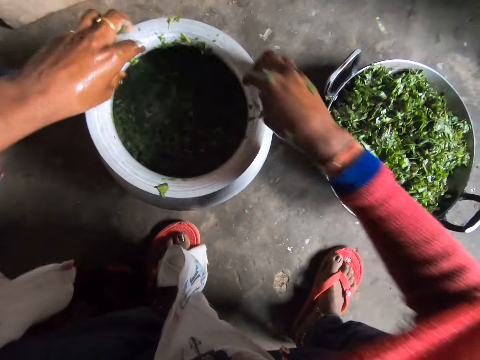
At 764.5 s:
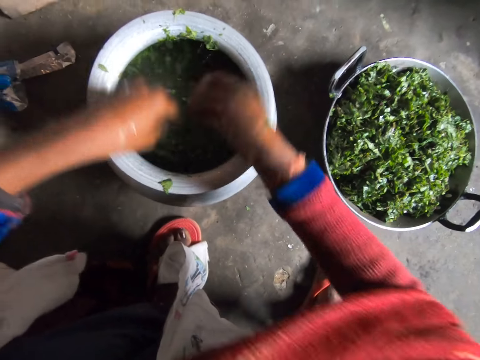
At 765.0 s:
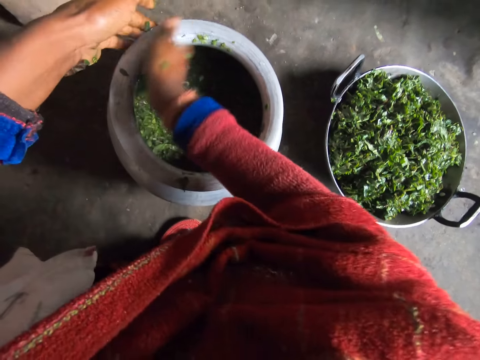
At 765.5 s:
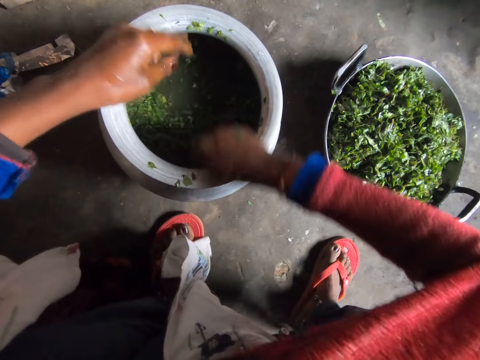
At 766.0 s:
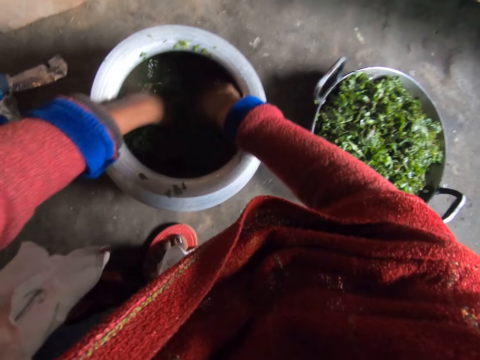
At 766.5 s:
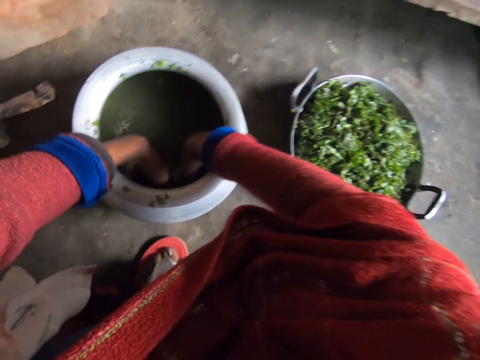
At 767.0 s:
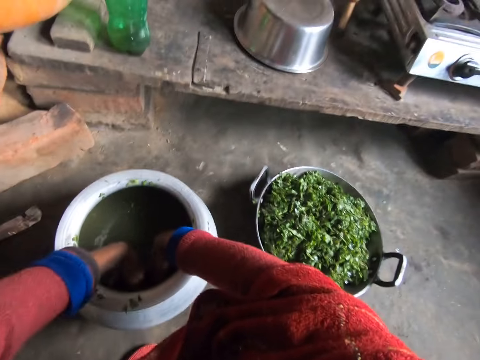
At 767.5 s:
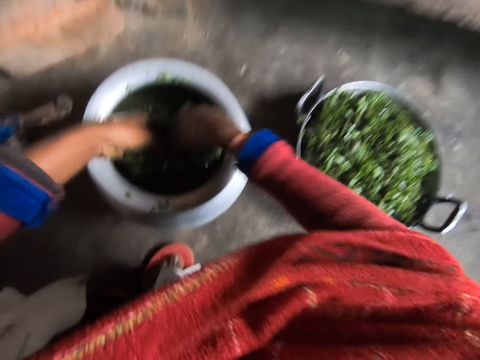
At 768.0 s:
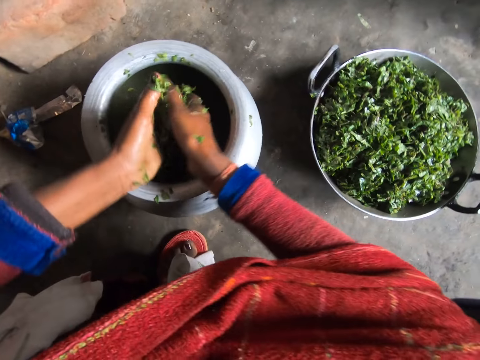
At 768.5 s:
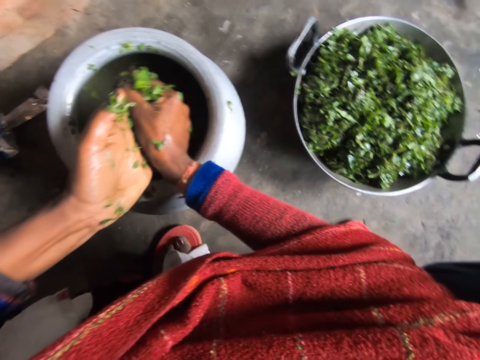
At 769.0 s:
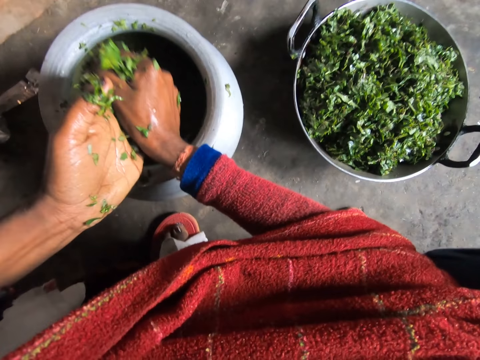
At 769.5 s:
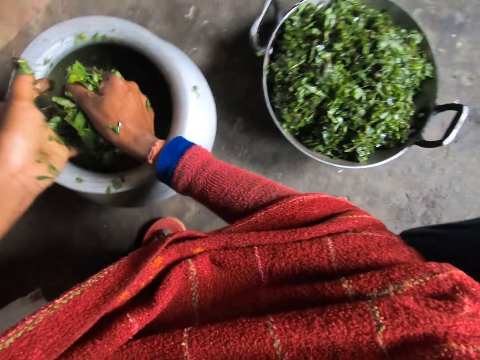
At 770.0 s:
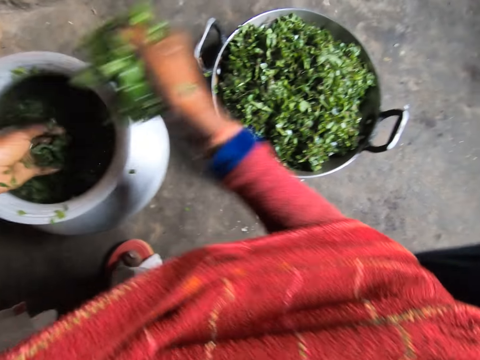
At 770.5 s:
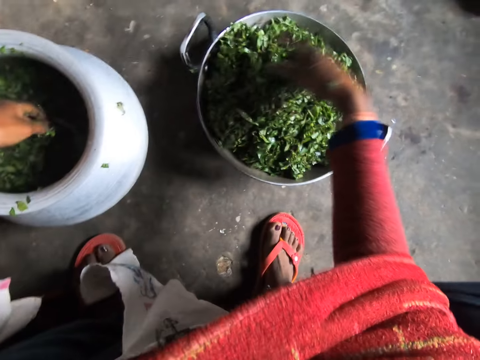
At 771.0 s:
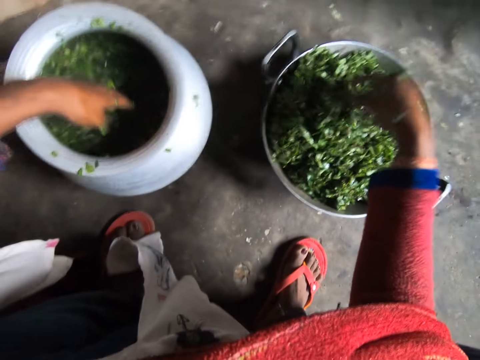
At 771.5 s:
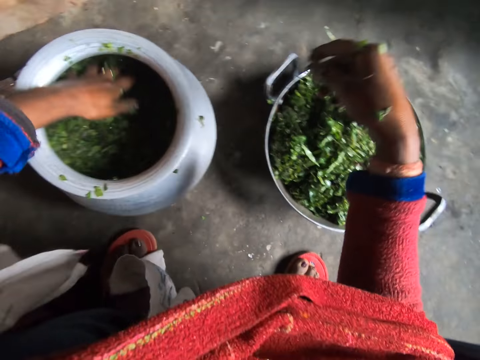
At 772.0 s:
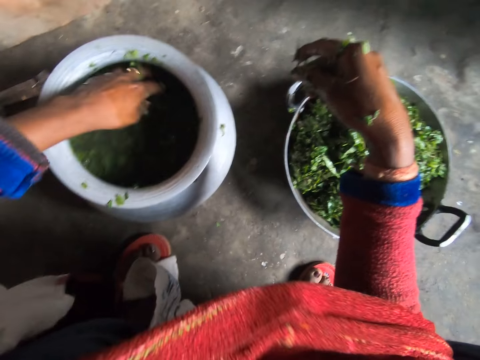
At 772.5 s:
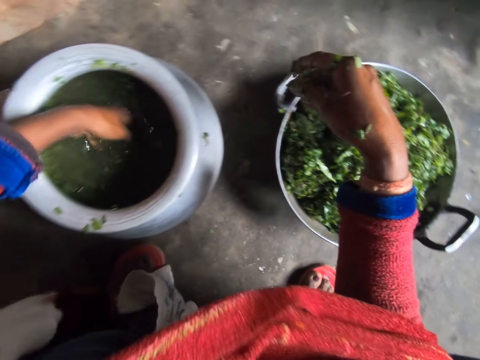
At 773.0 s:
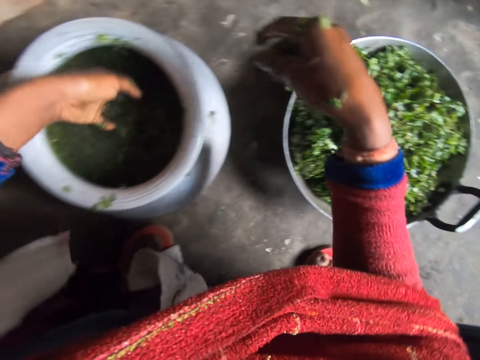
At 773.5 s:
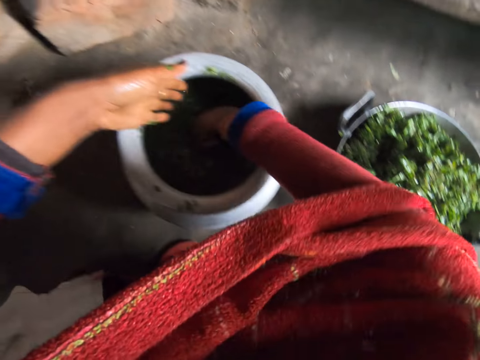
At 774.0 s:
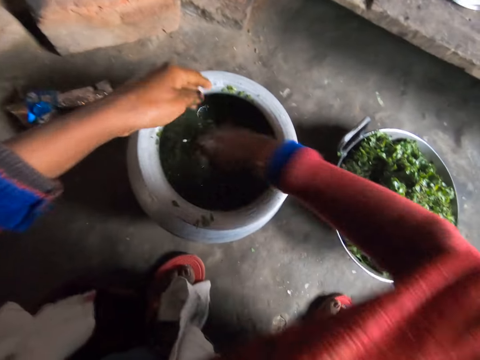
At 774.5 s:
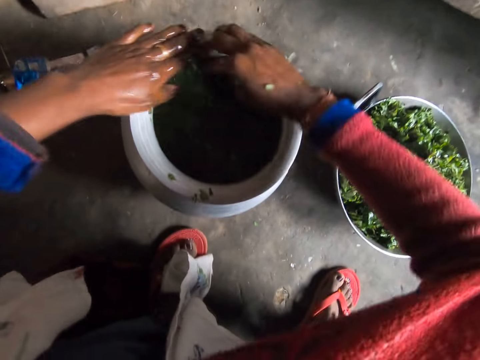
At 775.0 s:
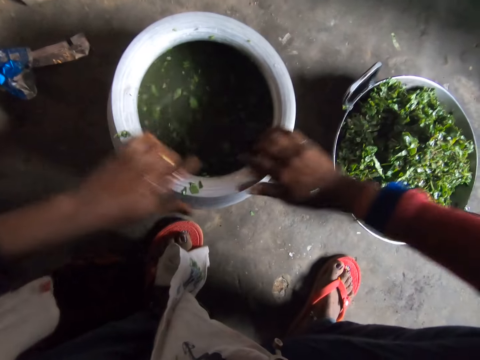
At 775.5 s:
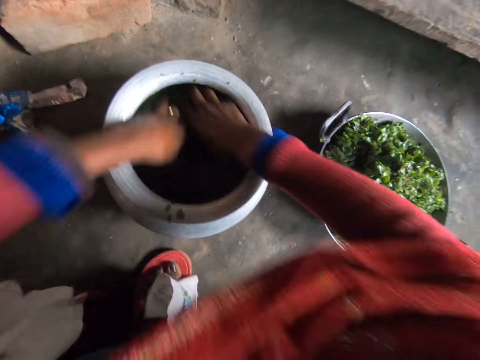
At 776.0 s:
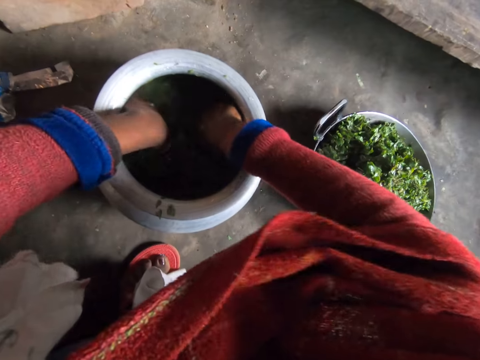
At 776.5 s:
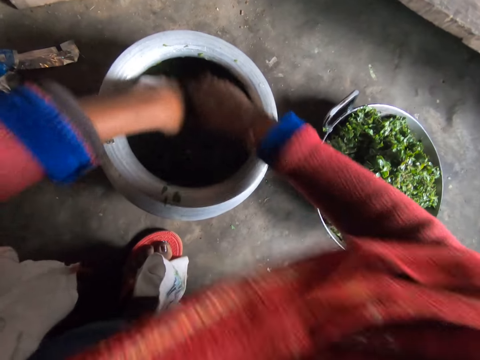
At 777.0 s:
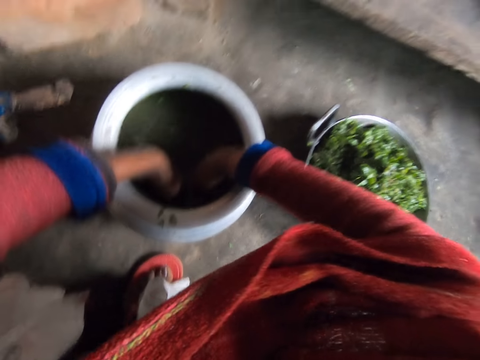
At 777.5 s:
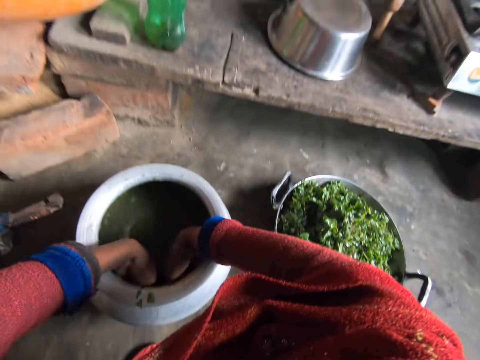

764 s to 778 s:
The camera wearer moves the greens on top of the pot. They pick the greens. They drain water from the greens. They put the greens in the metal basin. They converse. They clean the hand. They clean the hand again. They shake the hands. They move the greens. They converse. They pick the greens.

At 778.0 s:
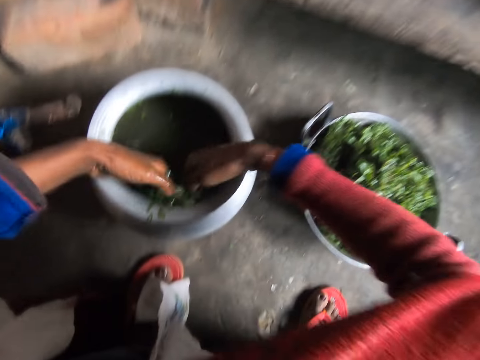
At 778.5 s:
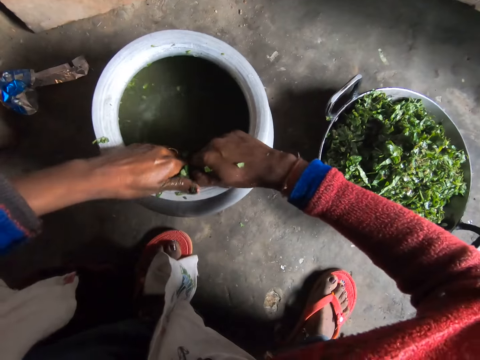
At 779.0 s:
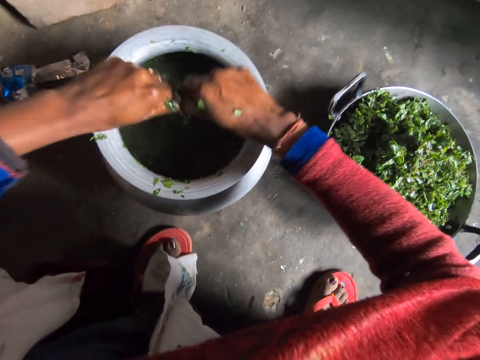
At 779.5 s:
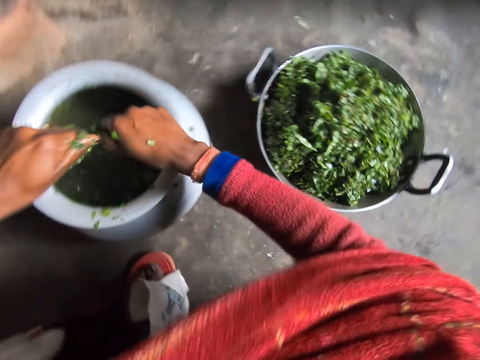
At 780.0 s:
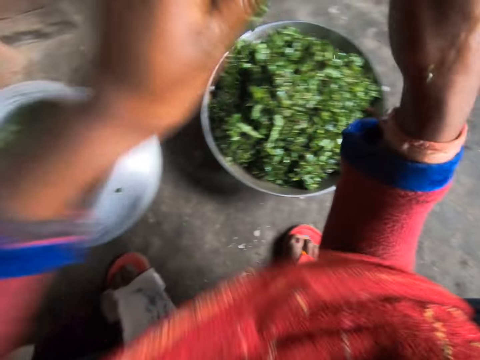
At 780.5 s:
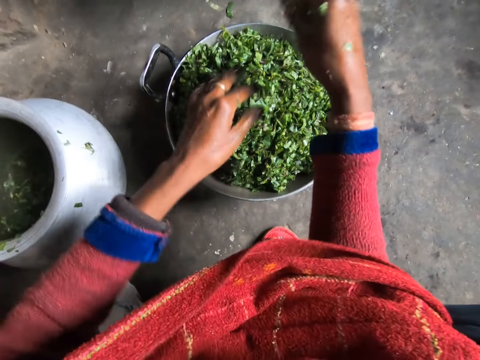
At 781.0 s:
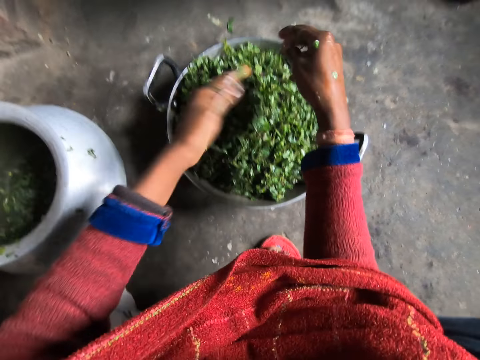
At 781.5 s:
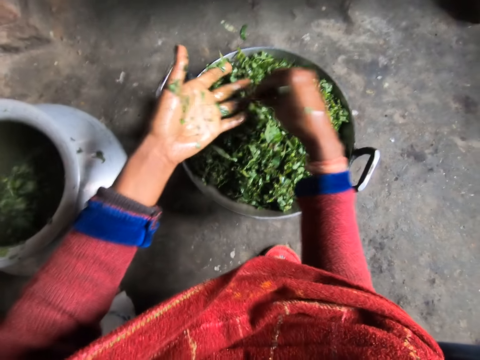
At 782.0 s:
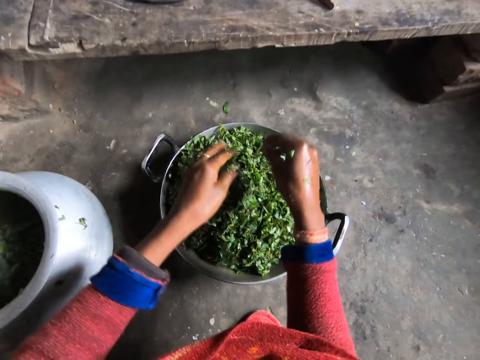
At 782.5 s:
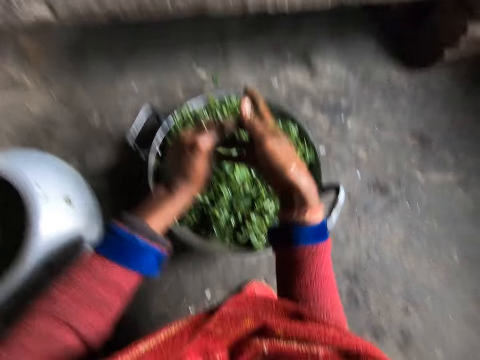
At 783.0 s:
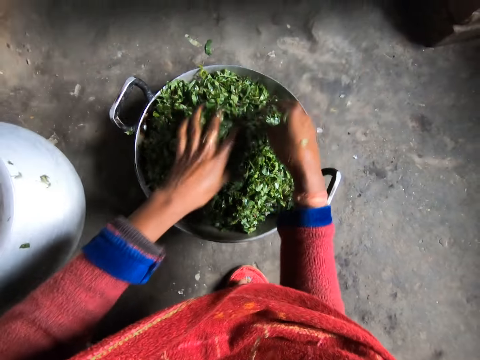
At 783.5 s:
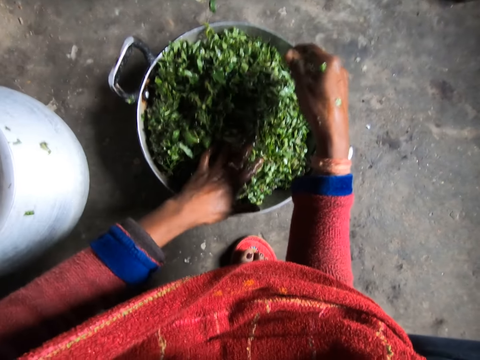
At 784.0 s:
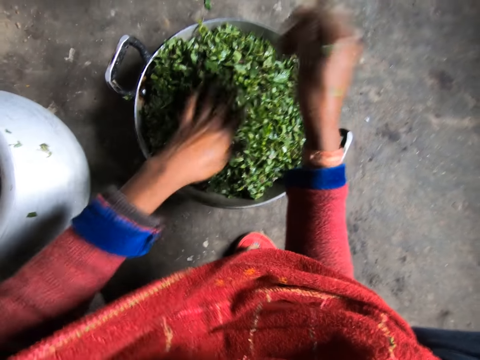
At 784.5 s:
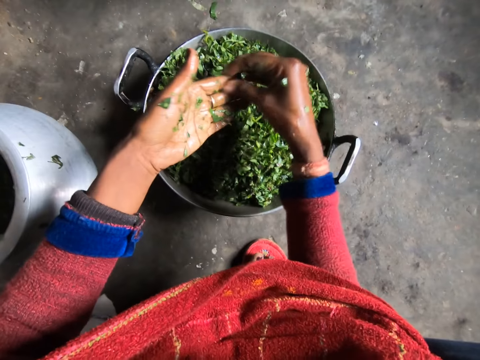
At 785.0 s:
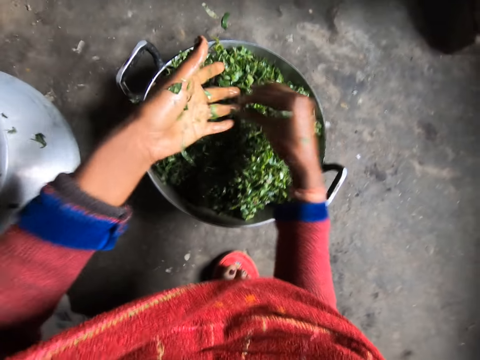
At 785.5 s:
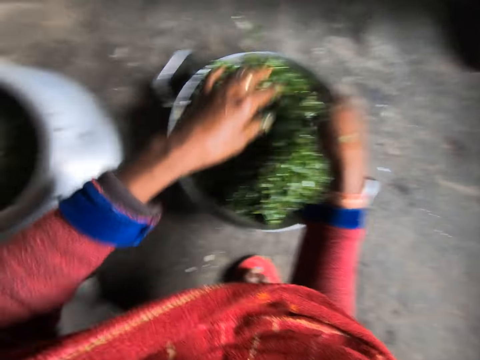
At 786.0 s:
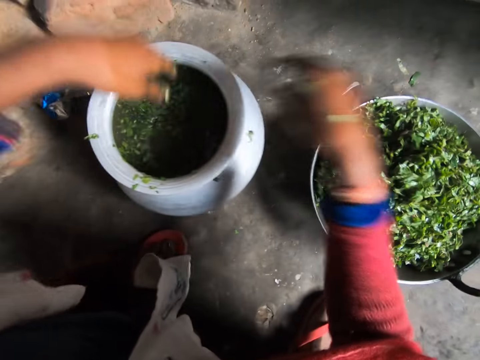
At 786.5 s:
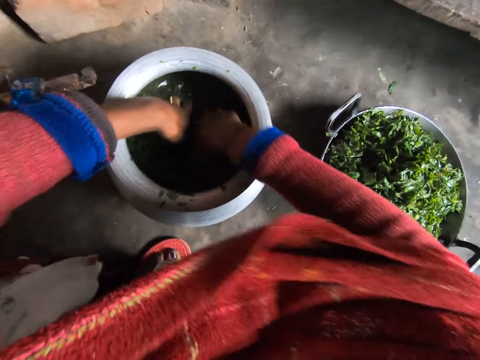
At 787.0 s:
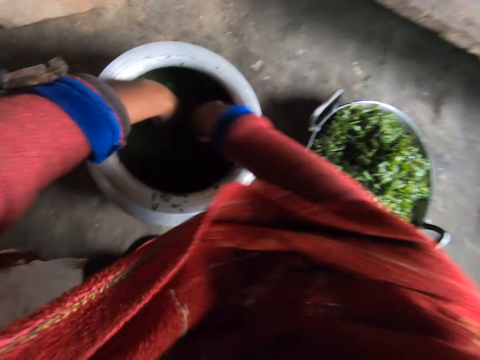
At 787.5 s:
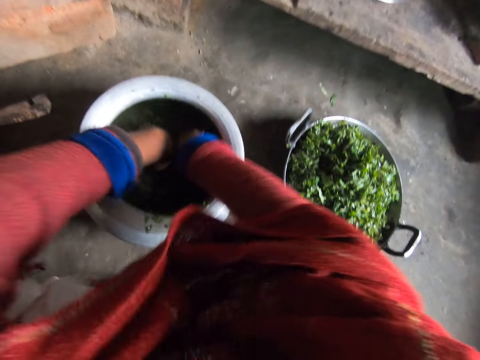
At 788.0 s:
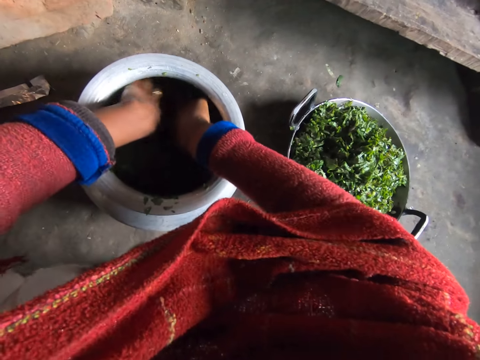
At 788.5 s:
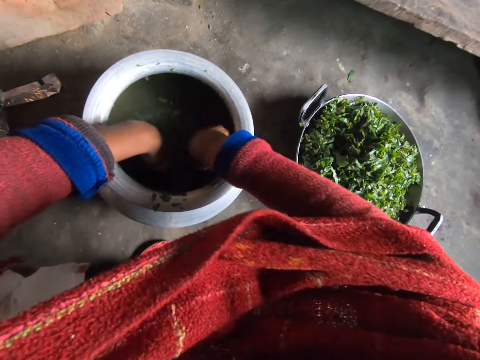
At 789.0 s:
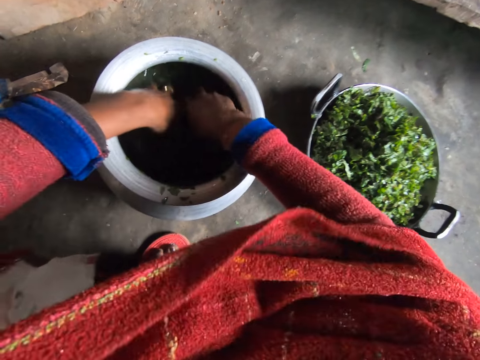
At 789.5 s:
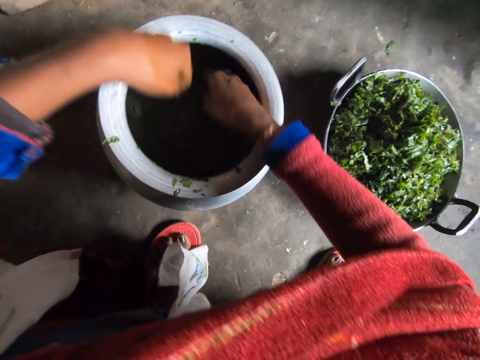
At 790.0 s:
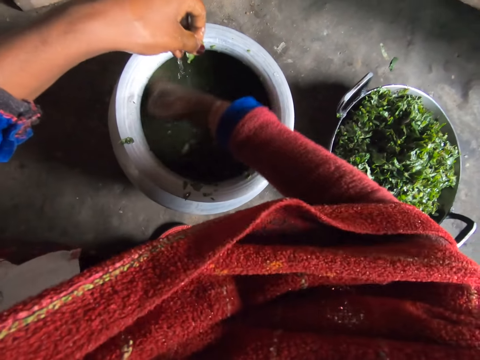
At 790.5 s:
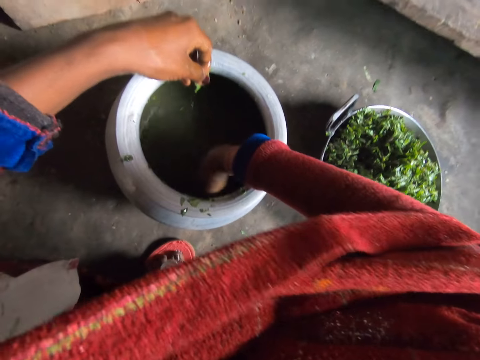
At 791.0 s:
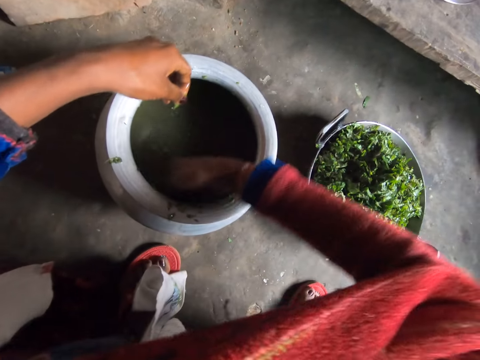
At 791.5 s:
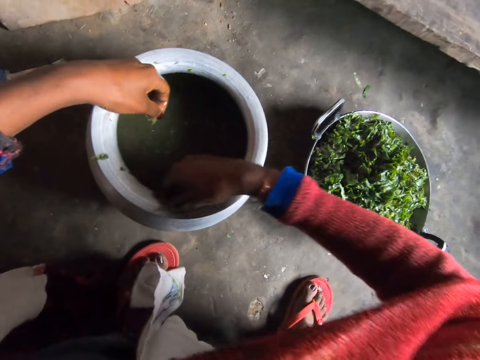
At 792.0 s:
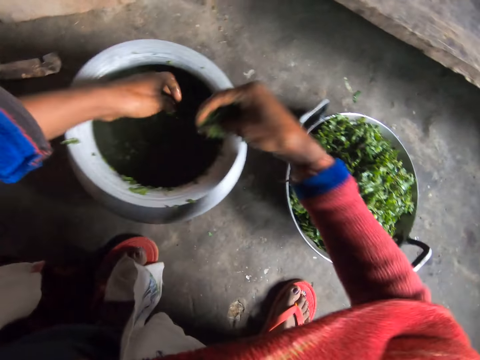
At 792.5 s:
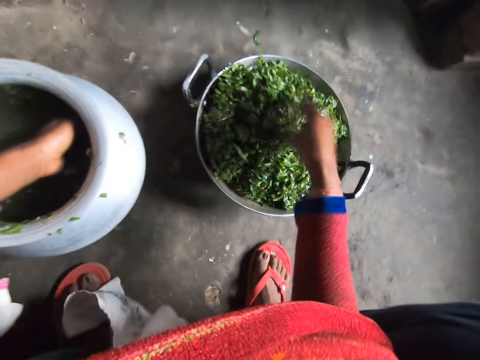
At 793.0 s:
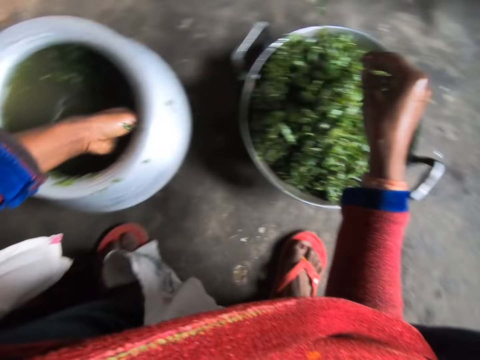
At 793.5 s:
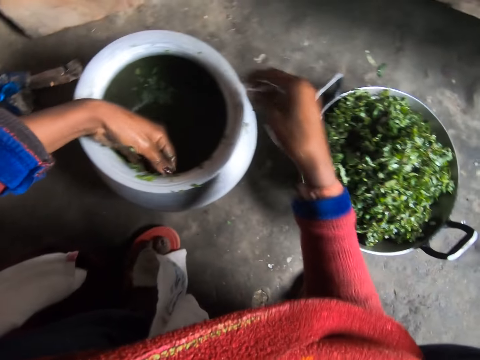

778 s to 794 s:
The camera wearer drains water from the greens. They converse. They put the greens in the metal basin. They shake the hands. They touch the hand. They converse. They shake the hands. They touch the greens. They shake the hand. They remove the greens from the hand. They converse. They shake the hands. They pick the greens. They converse. They put the greens in the metal basin. They pick the greens.
